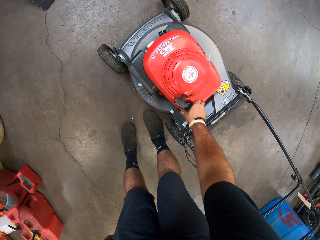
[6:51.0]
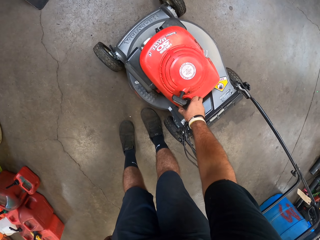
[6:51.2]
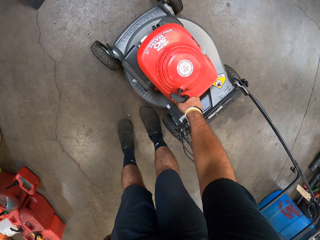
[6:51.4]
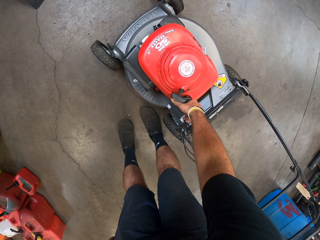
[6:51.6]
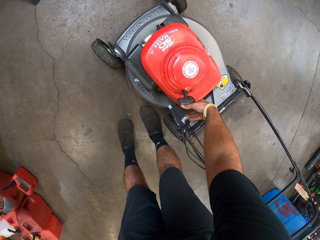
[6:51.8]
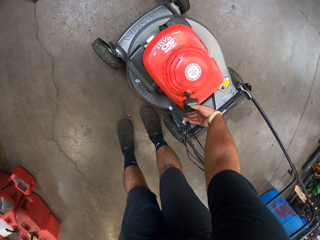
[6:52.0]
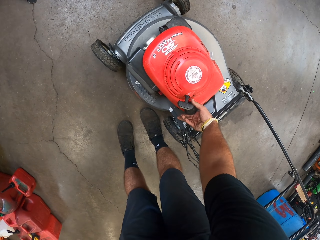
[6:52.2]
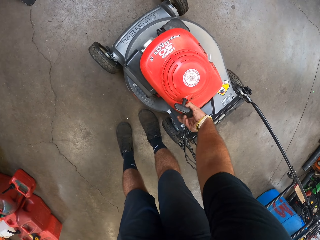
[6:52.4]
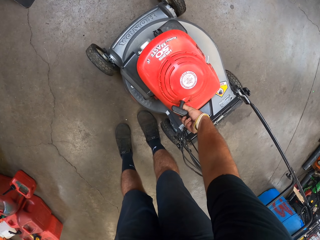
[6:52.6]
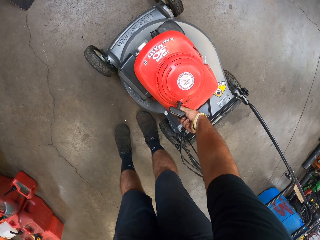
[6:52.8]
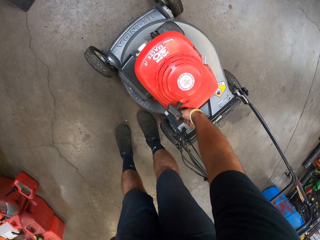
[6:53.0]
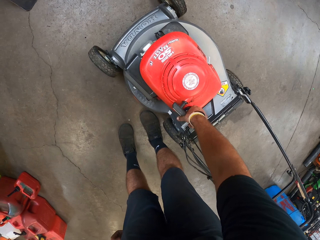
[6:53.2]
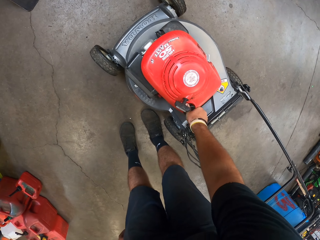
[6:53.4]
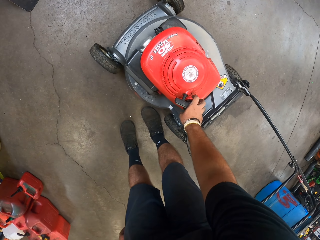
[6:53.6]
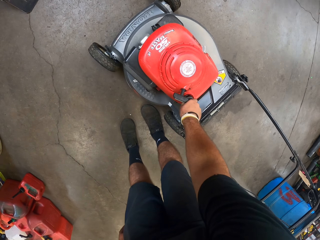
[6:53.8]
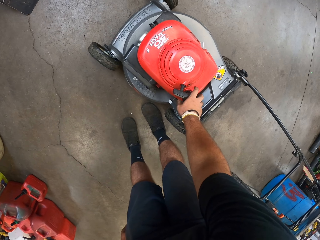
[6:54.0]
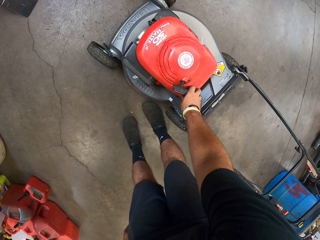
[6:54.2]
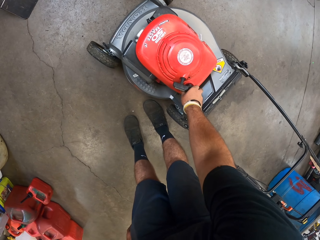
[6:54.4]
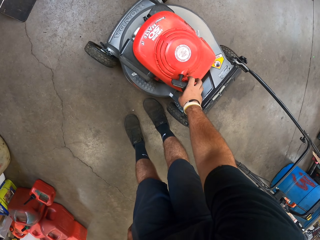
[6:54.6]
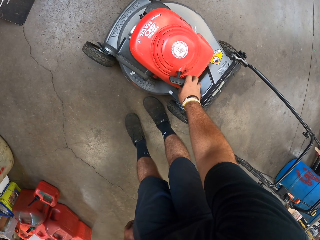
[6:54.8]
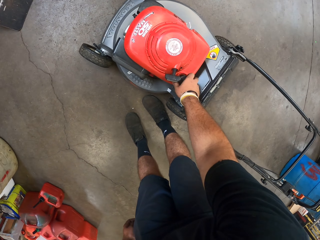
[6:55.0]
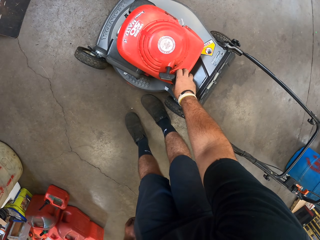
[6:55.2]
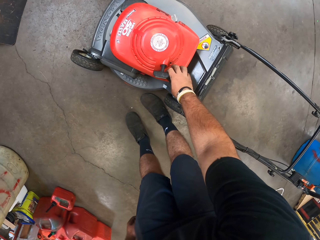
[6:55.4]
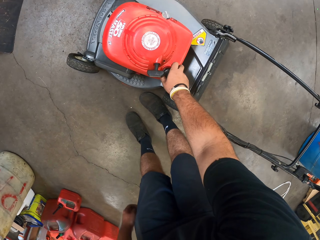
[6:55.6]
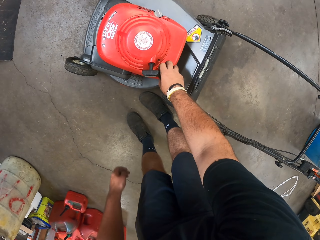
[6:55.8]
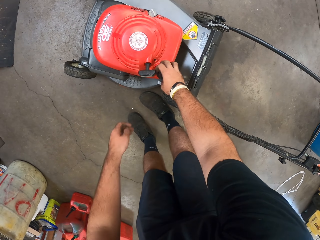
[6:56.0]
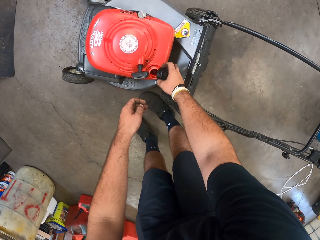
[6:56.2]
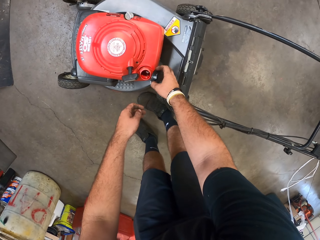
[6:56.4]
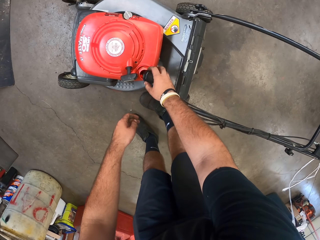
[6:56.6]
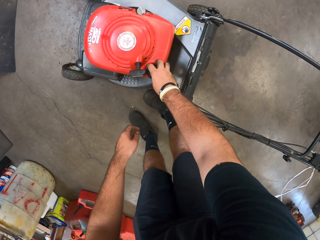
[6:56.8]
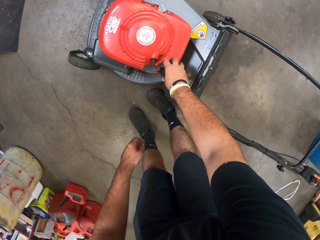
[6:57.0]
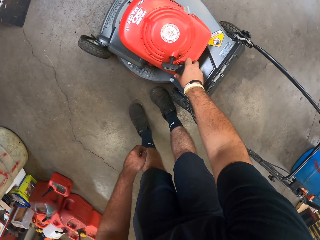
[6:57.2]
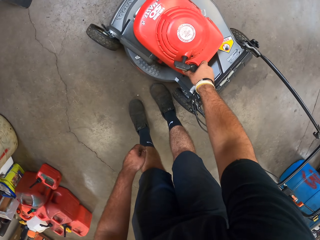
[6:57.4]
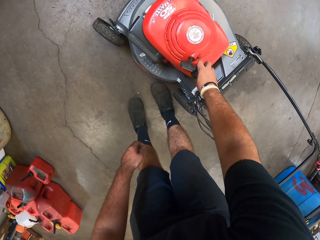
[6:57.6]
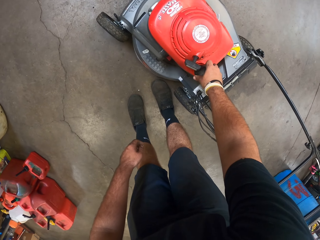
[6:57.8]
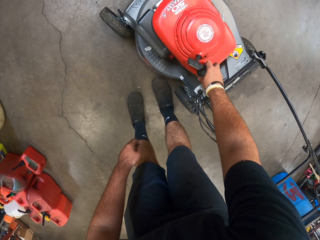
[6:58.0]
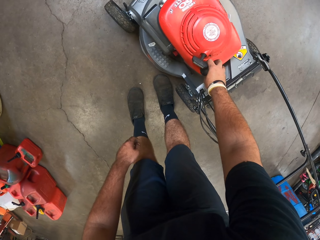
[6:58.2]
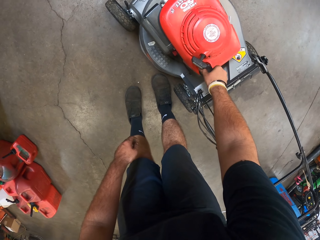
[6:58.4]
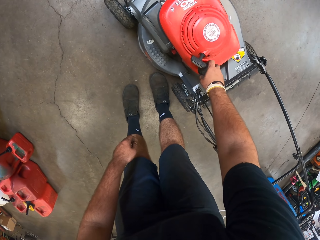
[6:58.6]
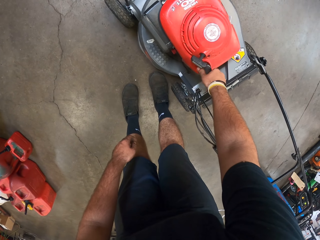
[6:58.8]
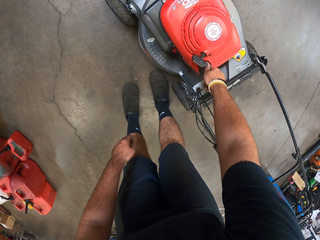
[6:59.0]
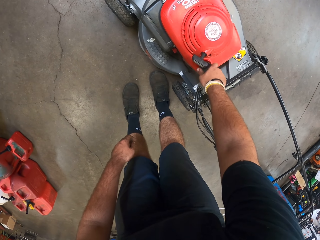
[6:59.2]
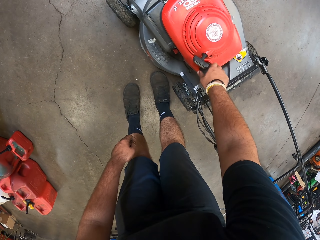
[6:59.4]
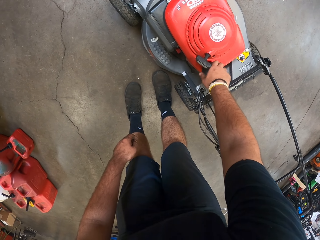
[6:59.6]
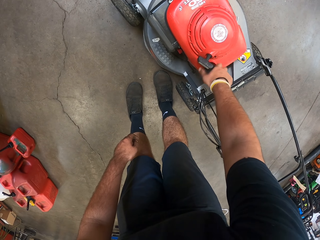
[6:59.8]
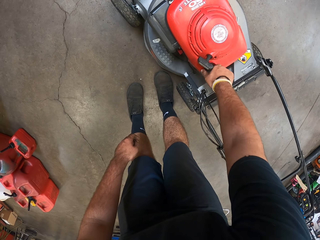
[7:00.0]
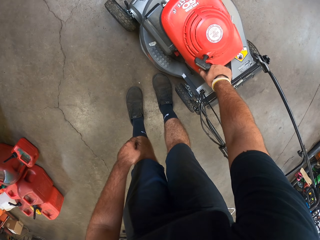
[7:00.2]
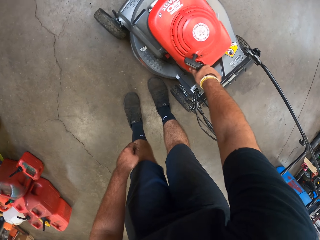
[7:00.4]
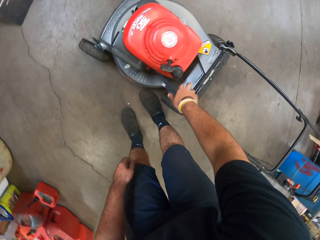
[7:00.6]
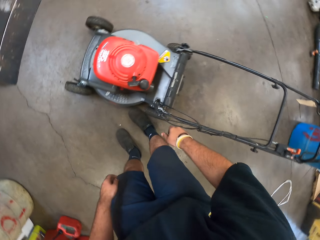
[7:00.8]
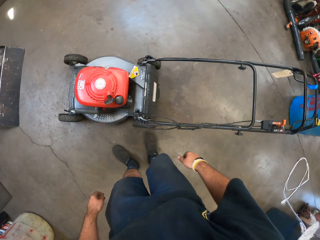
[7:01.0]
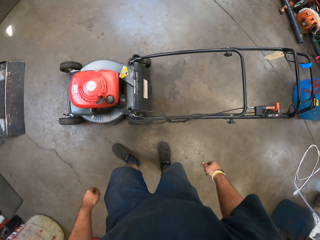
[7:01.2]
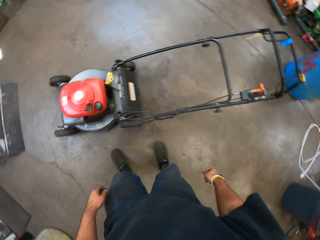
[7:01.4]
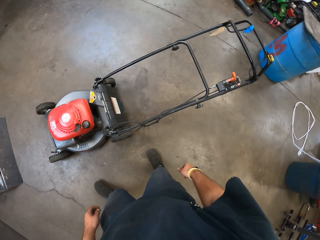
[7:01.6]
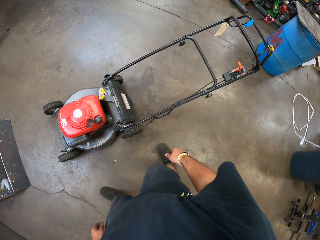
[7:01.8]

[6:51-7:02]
The camera wearer opens the oil tank of the electric grass cutting machine. They close the oil tank of the electric grass cutting machine.

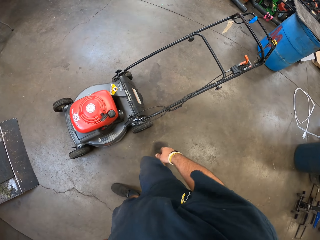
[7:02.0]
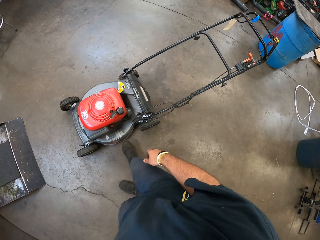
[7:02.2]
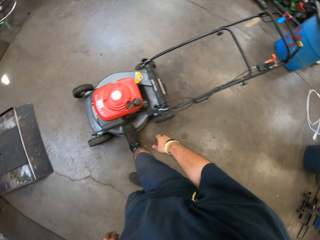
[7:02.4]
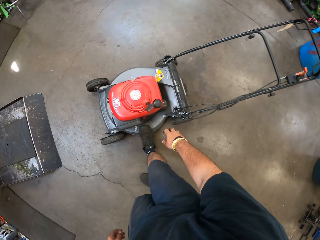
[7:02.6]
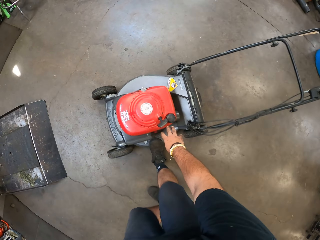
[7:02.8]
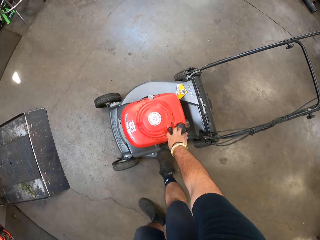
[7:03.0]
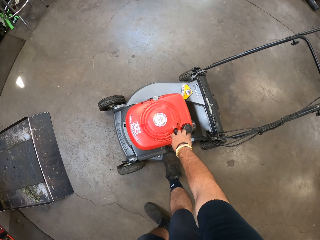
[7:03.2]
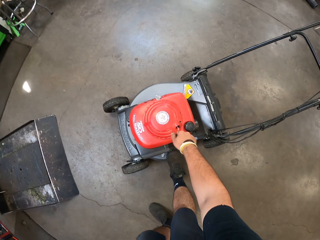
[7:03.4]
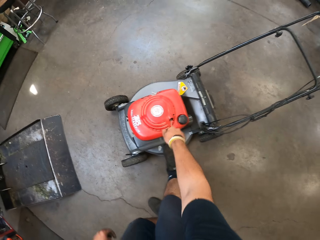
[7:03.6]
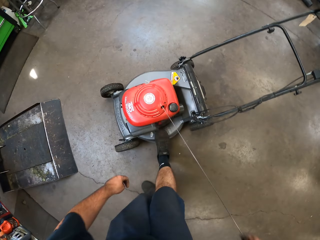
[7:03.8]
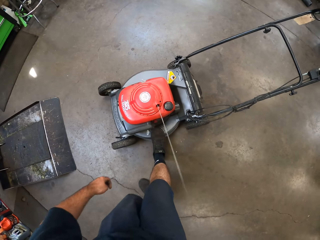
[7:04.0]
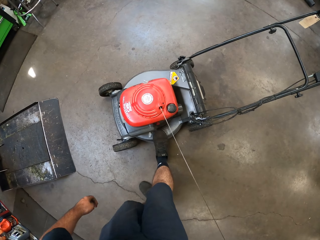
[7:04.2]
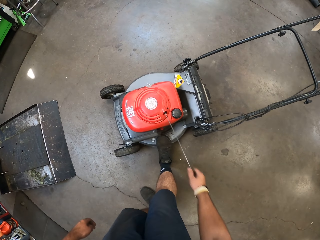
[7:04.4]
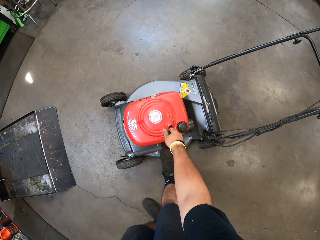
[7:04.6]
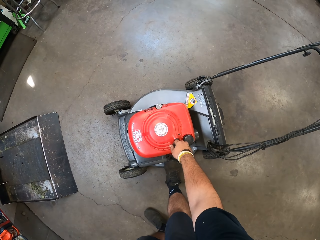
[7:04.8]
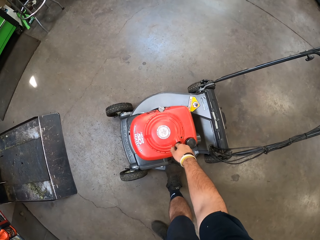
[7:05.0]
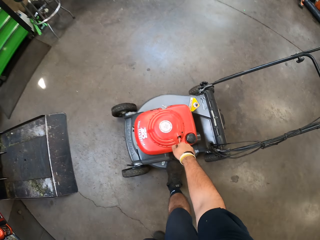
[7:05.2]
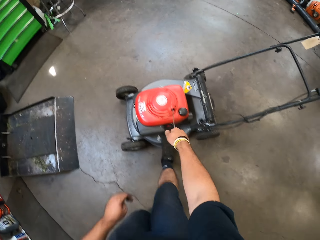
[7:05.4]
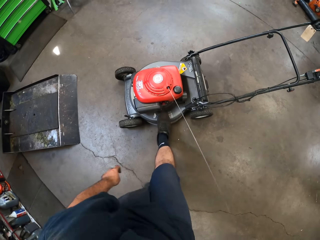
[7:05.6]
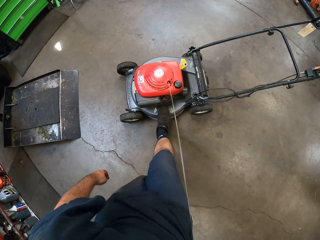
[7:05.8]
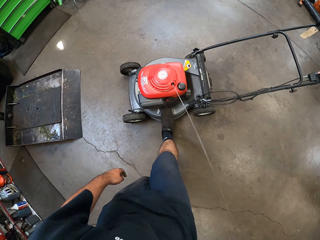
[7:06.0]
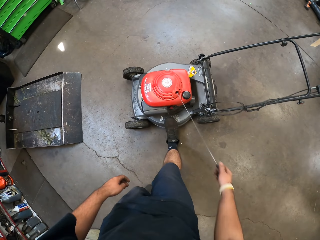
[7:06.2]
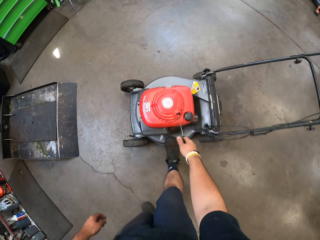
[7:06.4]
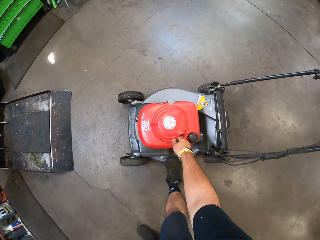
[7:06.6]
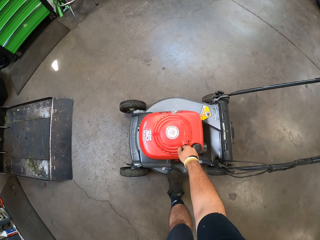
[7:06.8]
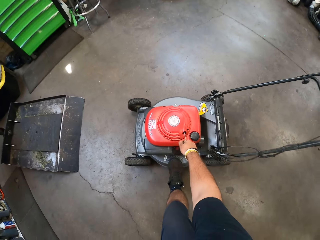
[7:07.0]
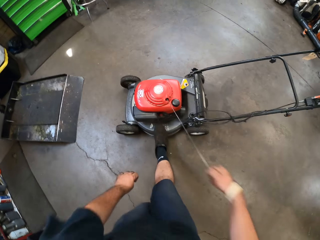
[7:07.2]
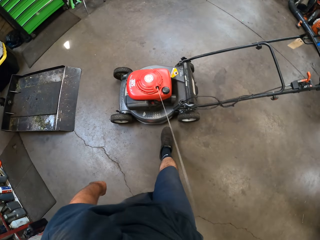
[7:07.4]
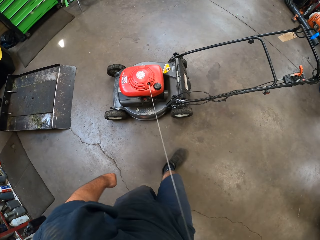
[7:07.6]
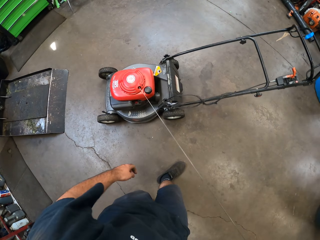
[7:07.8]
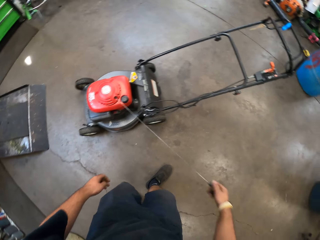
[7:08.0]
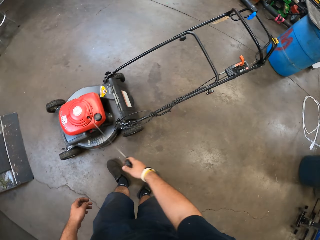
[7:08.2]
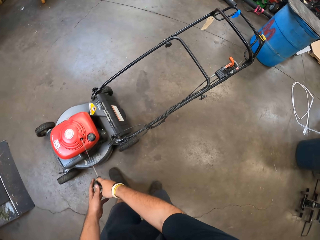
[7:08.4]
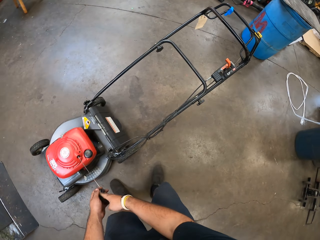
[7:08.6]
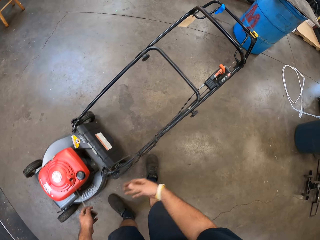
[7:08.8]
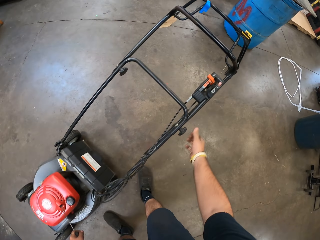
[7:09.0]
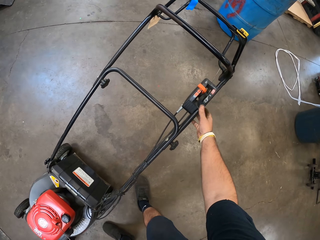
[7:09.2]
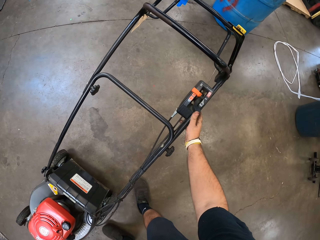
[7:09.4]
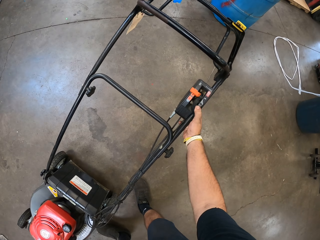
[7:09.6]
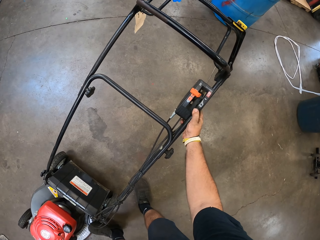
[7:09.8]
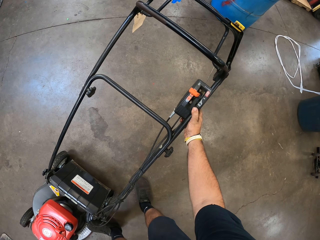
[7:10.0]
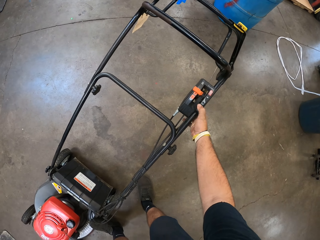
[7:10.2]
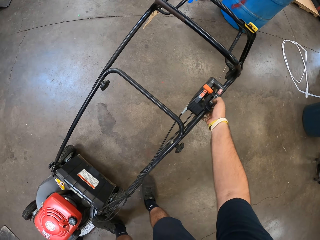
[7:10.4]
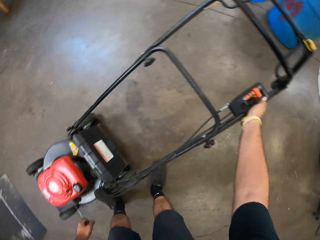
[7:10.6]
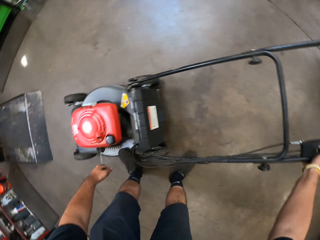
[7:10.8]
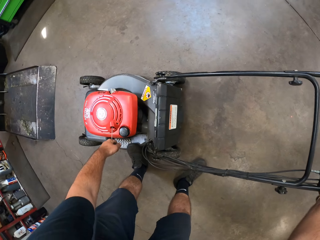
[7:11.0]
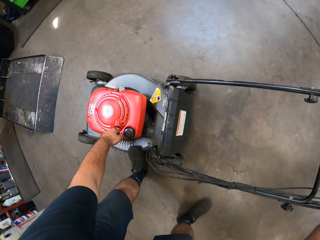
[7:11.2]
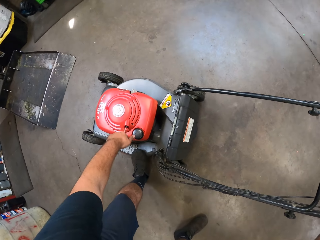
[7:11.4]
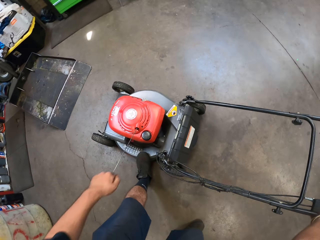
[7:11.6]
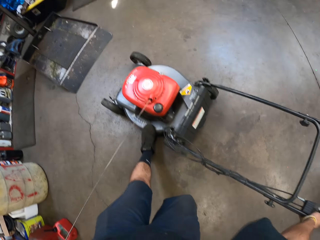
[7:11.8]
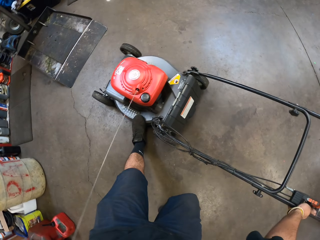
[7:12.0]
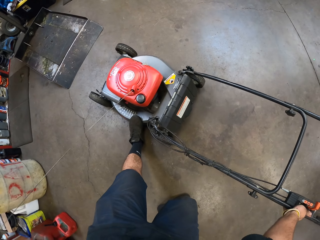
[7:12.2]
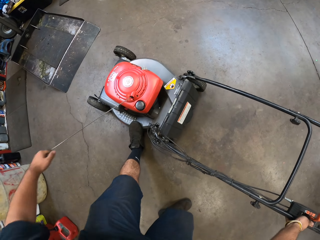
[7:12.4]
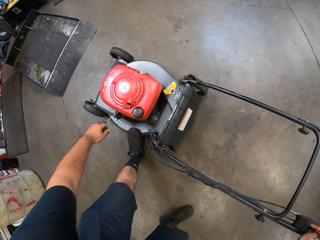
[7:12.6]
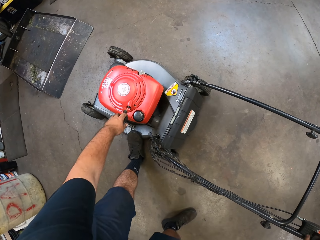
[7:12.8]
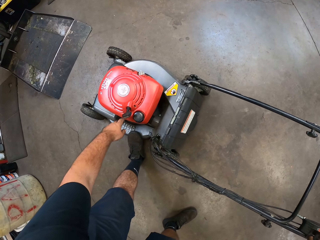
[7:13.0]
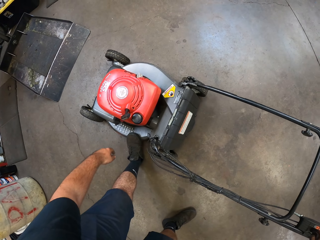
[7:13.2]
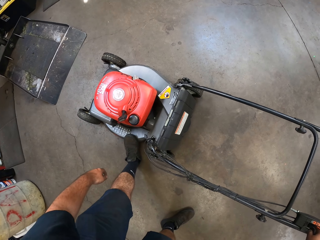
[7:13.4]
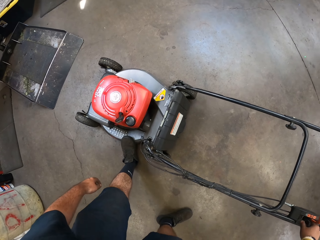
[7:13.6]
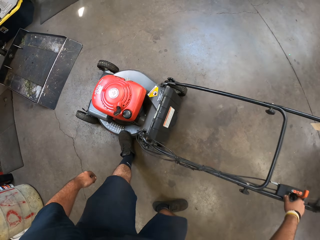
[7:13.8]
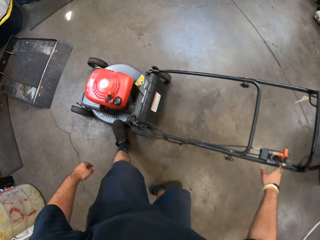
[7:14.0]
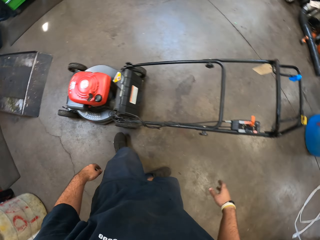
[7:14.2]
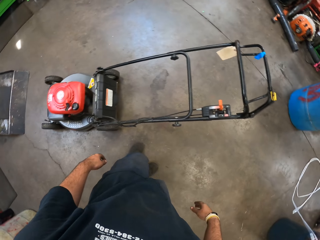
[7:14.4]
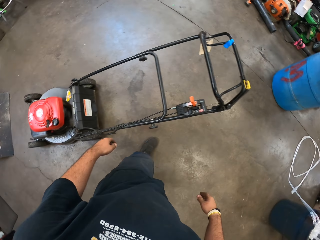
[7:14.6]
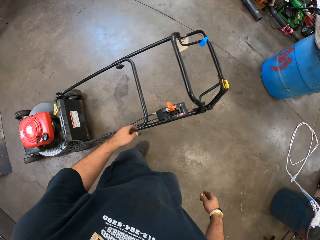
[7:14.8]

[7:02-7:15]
The camera wearer pulls the starter. They turn the electric grass cutting machine on. They hold the dipstick by the left hand. They turn the lock button. They drop the dipstick.
